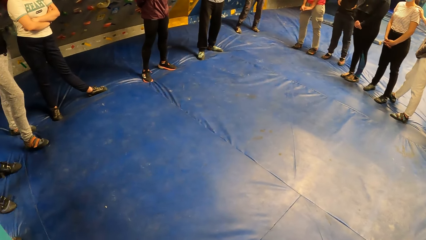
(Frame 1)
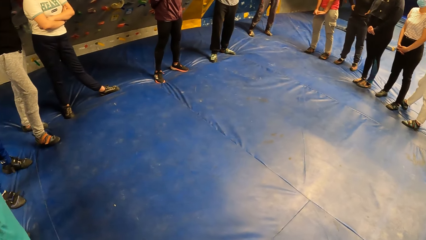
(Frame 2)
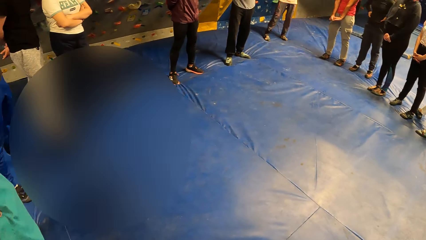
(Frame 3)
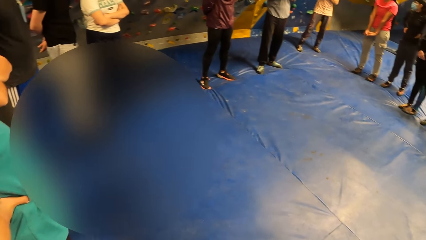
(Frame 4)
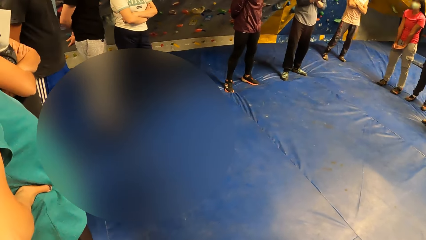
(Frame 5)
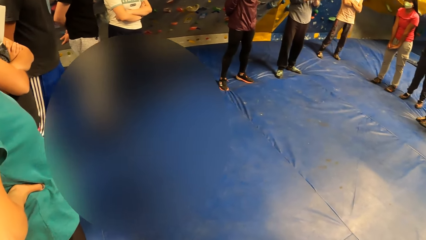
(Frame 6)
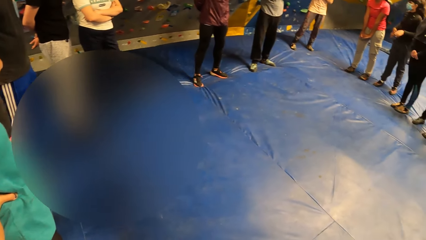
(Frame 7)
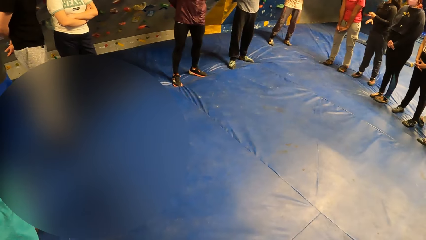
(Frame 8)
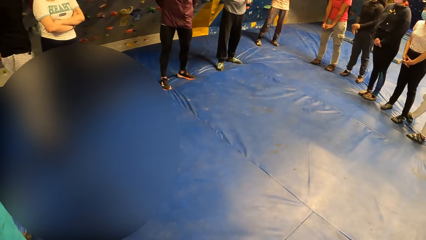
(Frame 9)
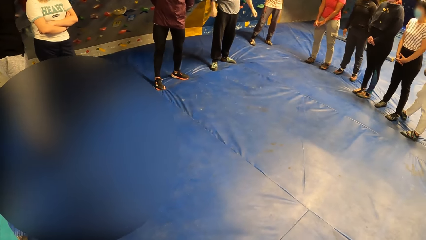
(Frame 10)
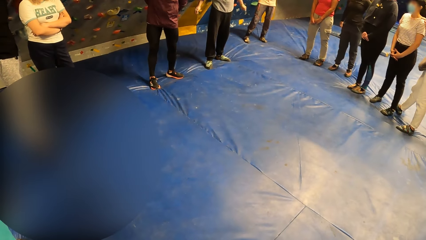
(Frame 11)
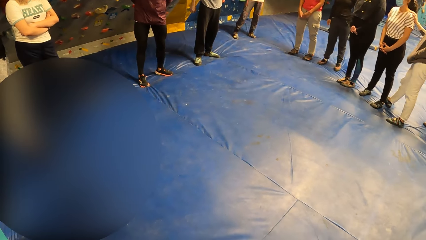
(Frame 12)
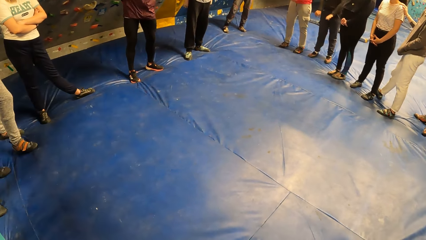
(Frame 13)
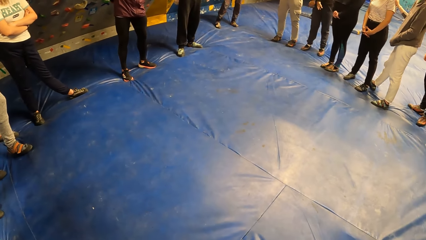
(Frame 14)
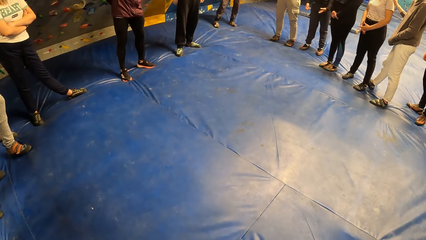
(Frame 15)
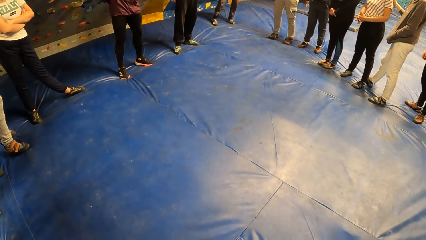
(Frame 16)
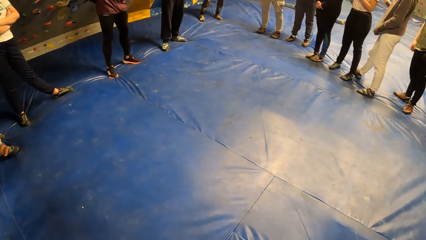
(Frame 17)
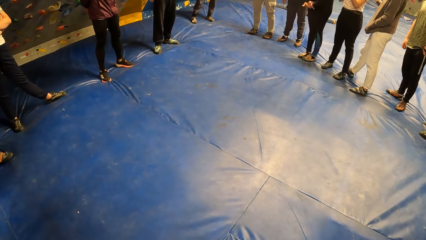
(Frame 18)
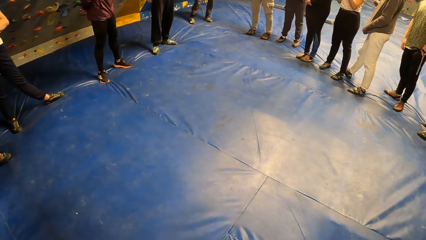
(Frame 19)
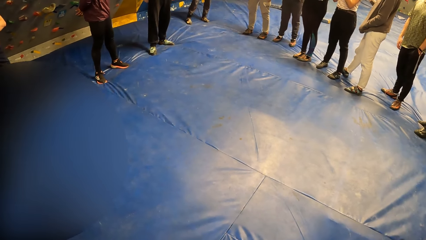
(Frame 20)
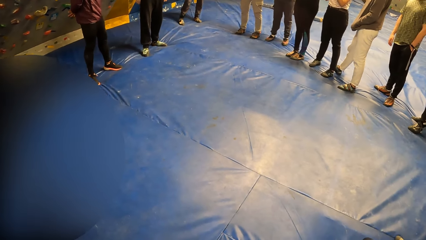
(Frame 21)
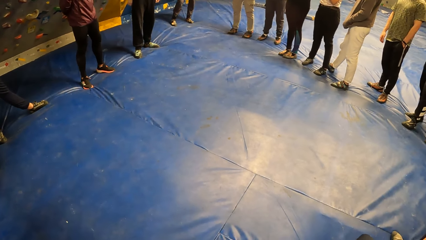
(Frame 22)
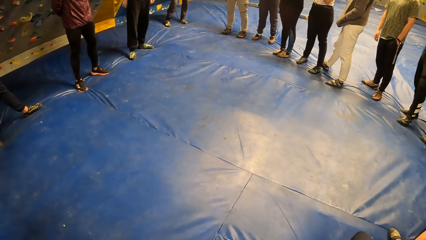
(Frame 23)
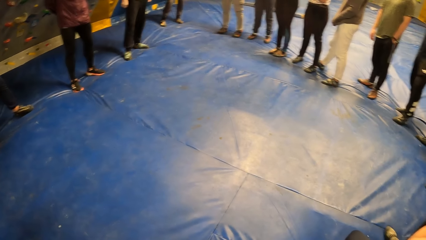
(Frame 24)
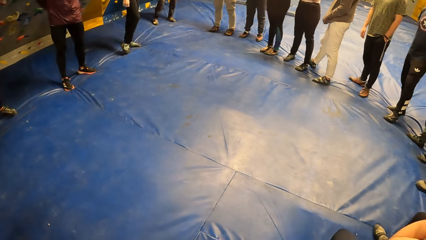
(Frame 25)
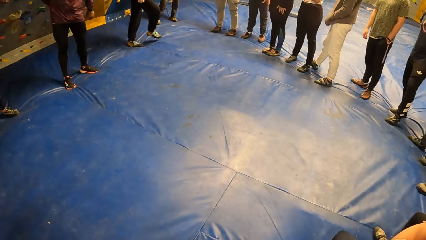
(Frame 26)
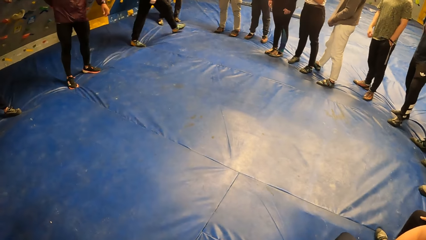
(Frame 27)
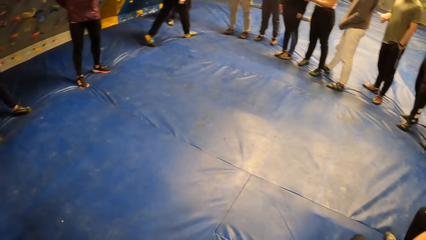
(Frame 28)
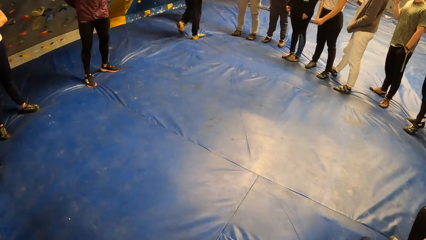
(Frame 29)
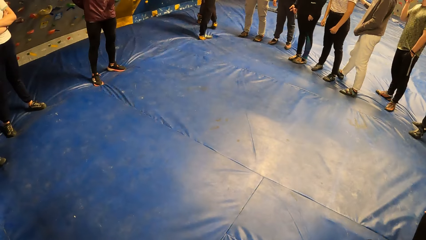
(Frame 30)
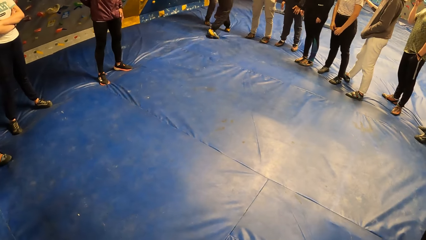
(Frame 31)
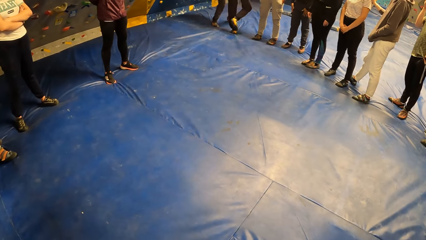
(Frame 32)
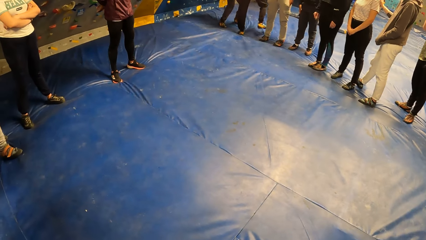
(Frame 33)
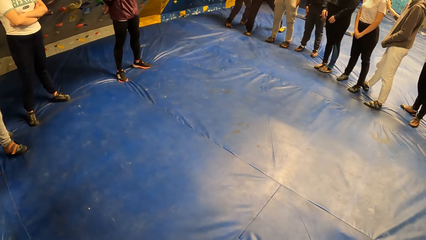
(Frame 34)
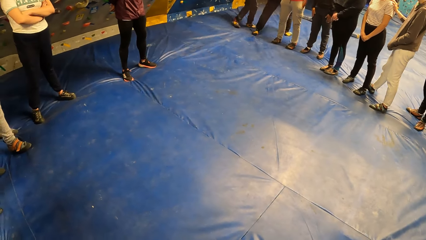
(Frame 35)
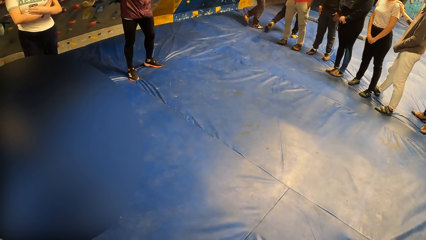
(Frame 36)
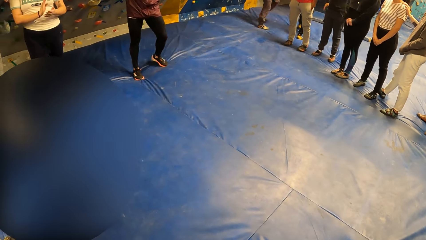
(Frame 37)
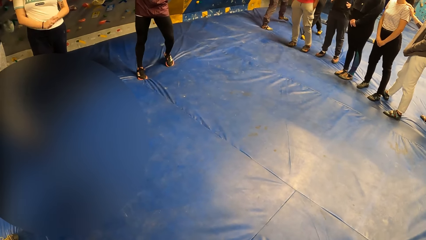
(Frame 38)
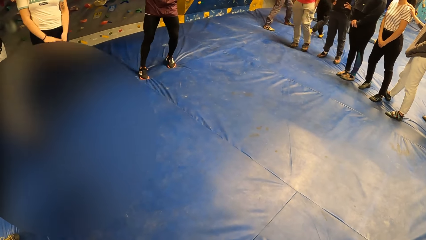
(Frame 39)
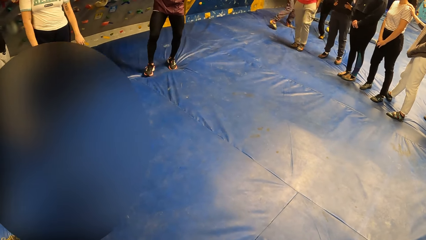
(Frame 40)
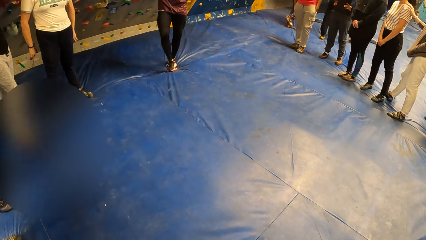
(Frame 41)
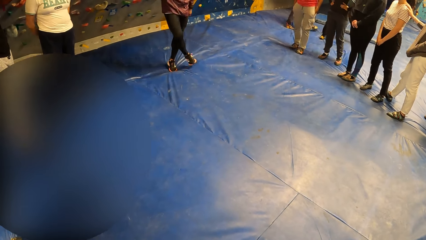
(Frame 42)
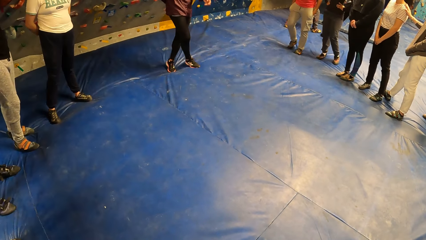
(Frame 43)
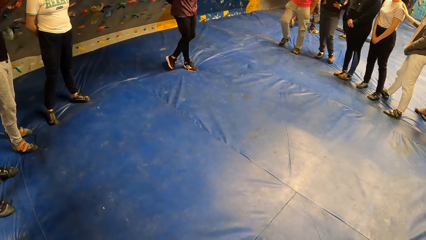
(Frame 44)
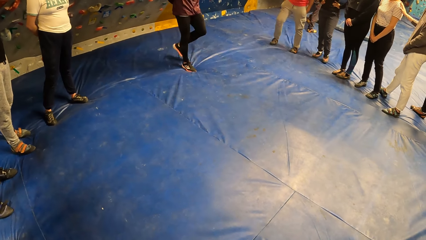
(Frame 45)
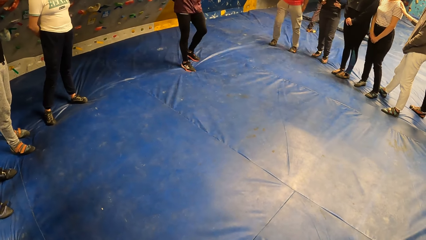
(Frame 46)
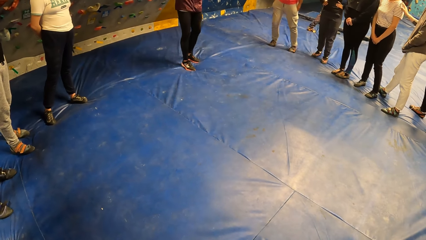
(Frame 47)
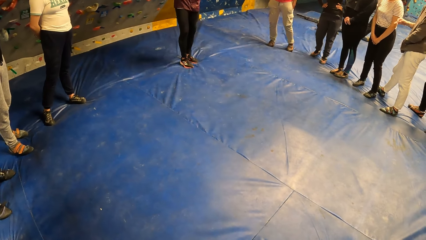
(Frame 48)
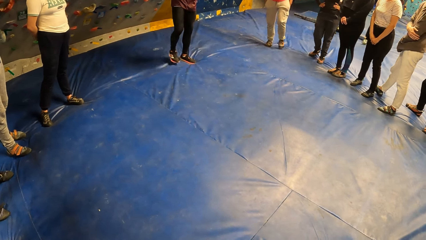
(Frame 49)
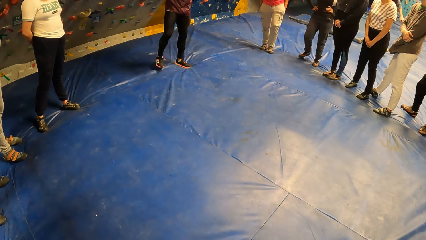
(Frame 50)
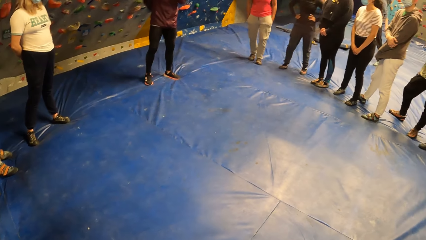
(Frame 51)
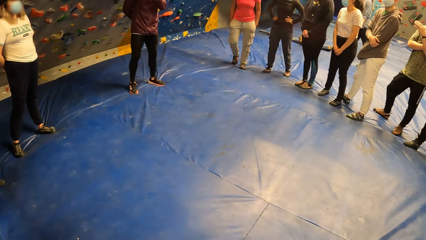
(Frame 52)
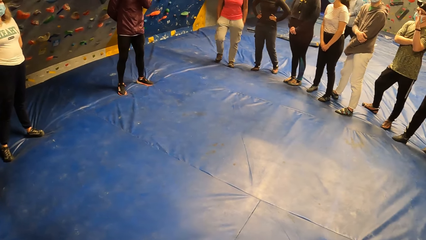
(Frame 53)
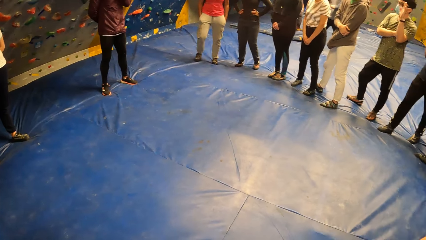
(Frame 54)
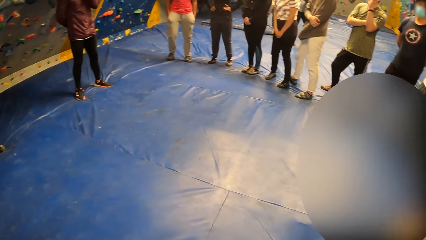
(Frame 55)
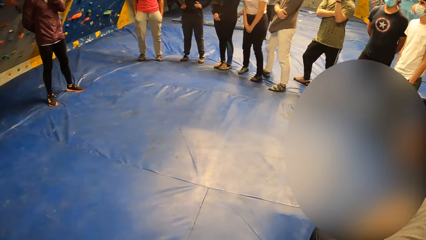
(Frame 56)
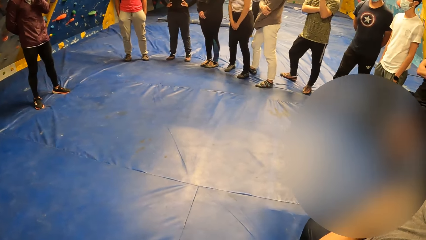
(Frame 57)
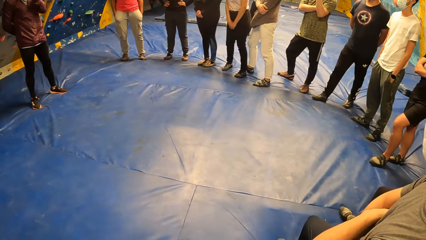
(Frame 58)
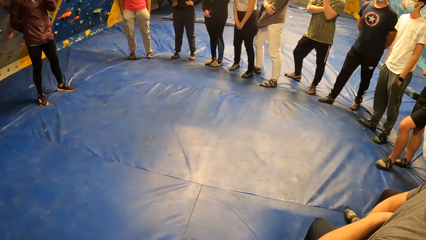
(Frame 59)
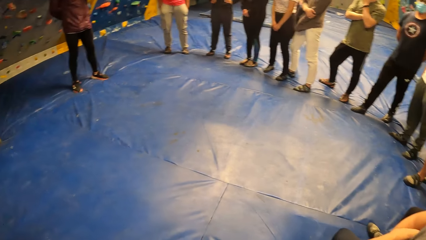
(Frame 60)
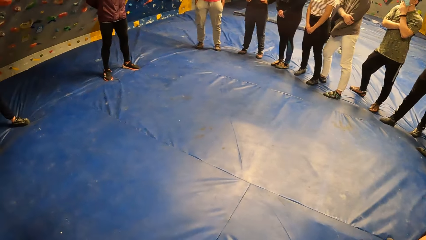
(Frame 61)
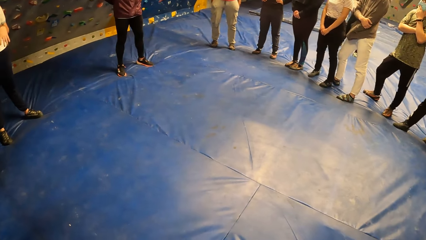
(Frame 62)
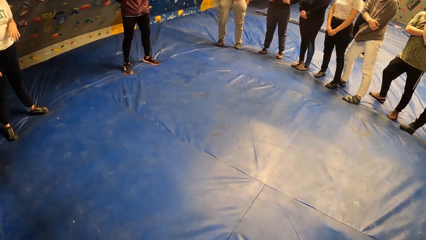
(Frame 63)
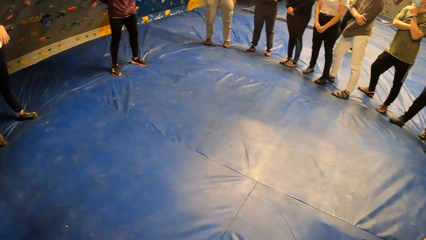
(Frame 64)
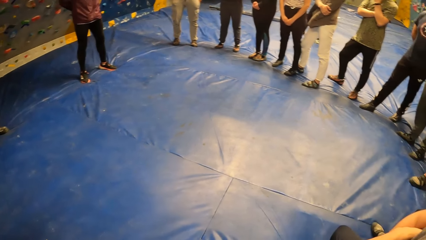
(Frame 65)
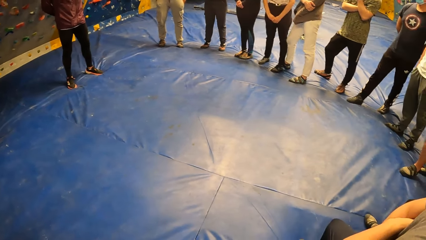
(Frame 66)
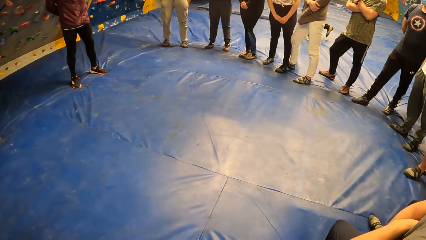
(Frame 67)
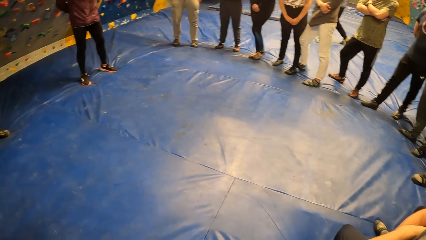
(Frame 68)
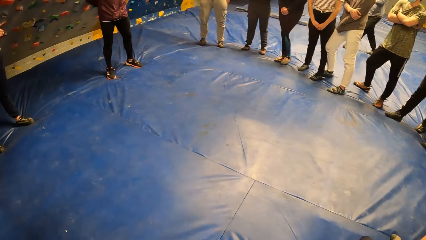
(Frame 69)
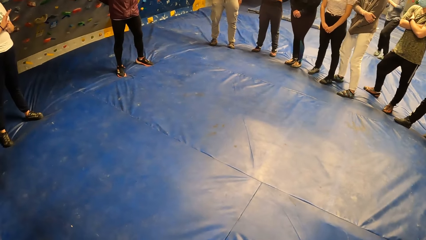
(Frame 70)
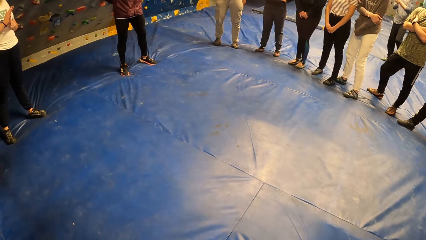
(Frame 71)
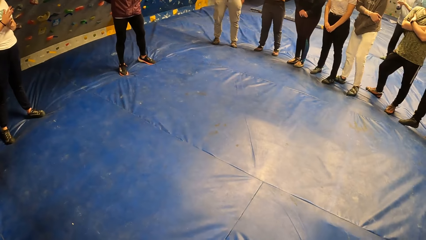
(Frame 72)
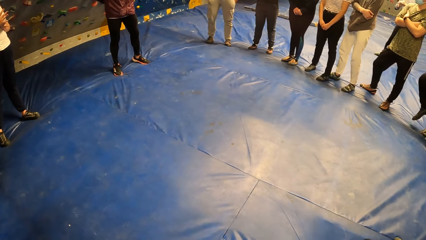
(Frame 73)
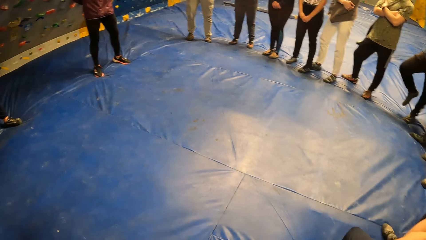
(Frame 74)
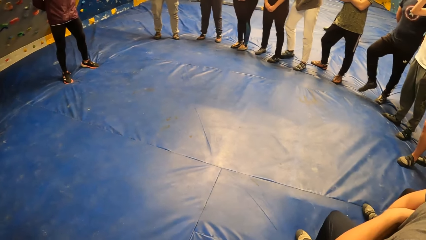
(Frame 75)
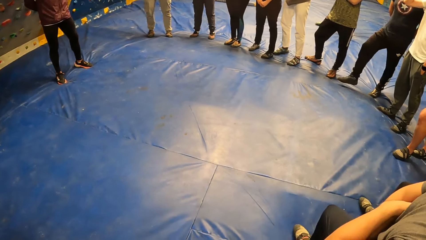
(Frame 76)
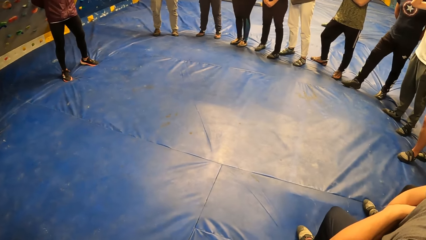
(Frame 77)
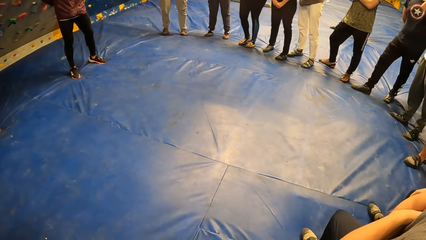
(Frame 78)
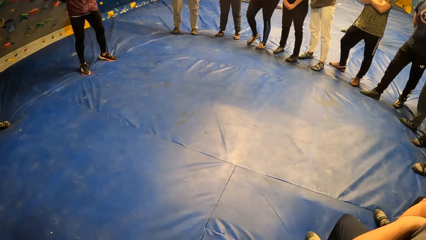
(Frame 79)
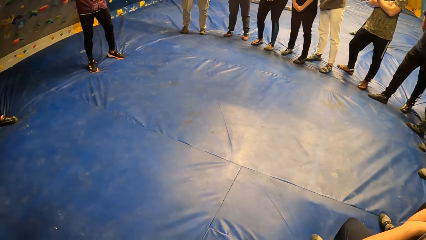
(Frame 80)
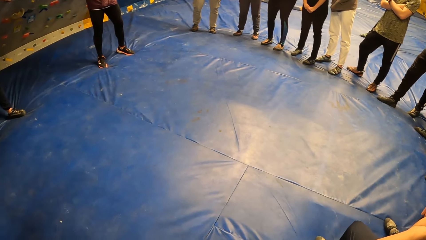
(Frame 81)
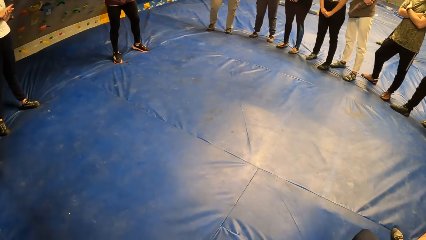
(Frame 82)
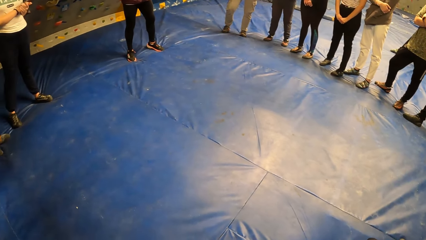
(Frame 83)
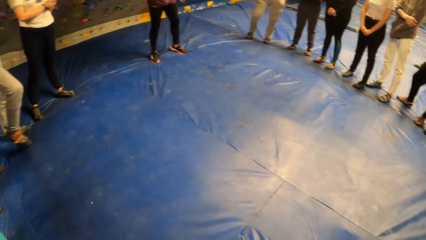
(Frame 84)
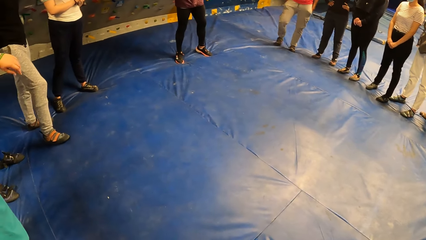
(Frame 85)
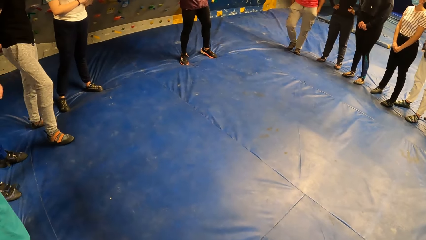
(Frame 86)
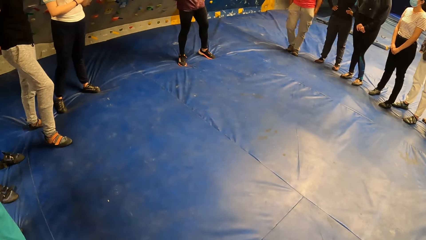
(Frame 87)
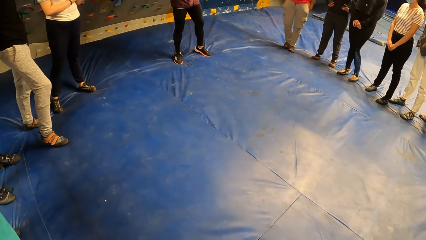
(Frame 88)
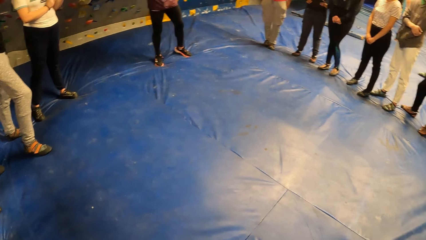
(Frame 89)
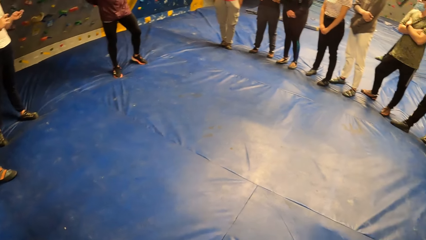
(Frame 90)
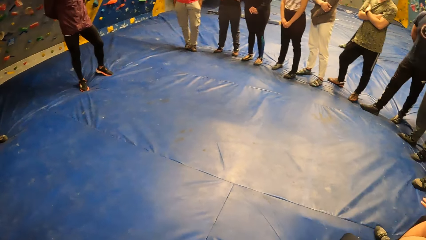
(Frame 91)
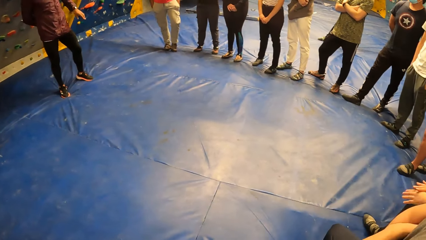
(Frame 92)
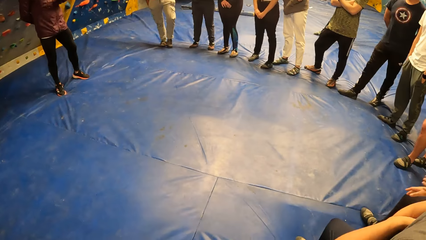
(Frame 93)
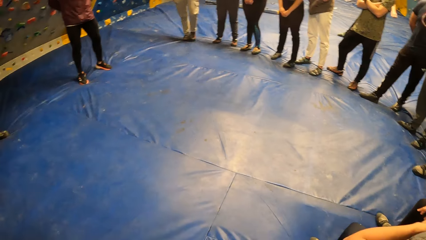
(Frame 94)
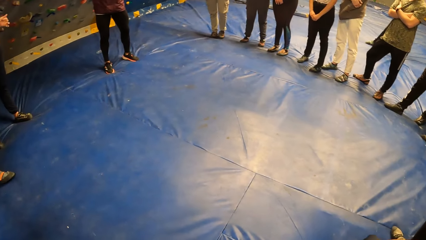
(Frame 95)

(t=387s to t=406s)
A man walks on the floor. The man and another man walk on the floor. Several men stand on the floor. Three women stand on the floor.
